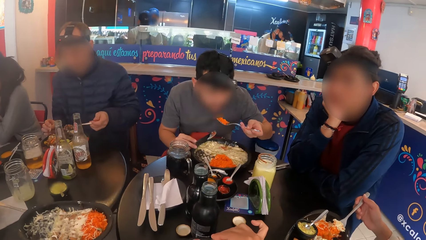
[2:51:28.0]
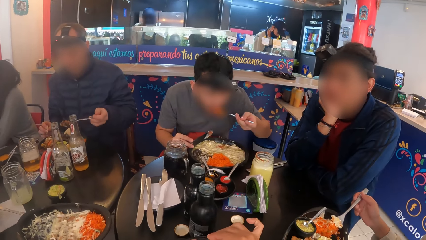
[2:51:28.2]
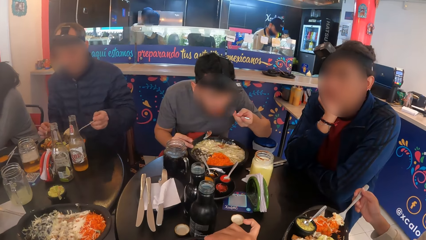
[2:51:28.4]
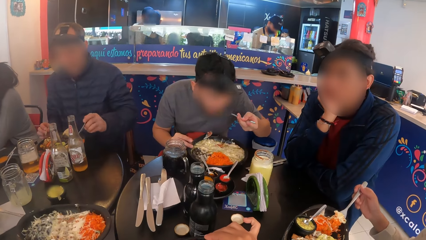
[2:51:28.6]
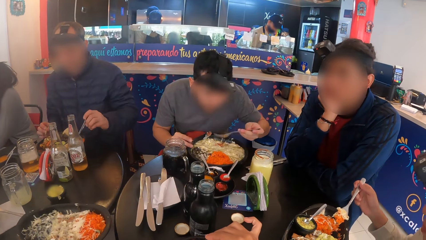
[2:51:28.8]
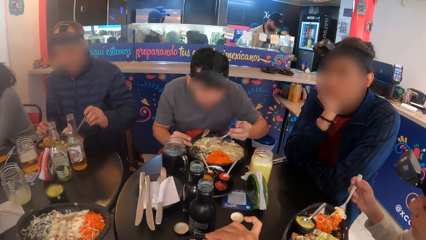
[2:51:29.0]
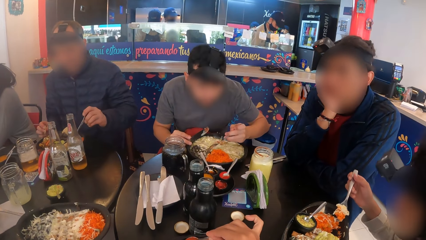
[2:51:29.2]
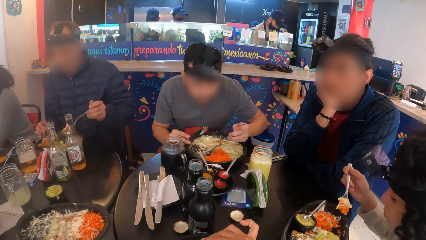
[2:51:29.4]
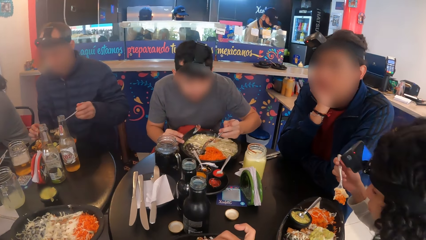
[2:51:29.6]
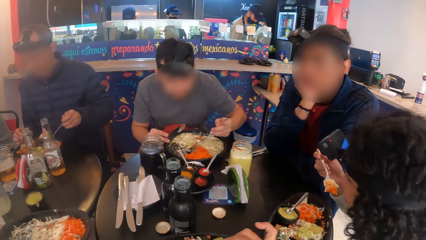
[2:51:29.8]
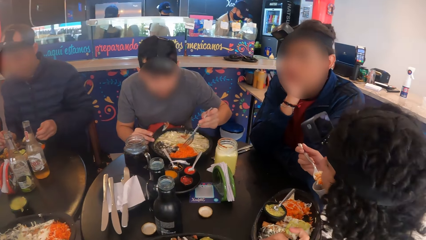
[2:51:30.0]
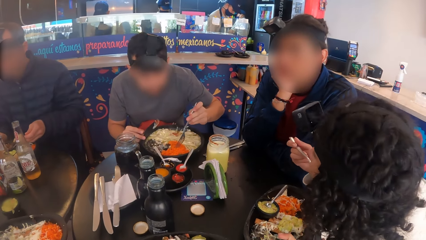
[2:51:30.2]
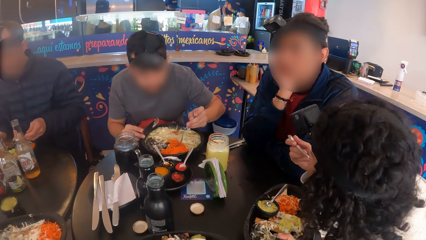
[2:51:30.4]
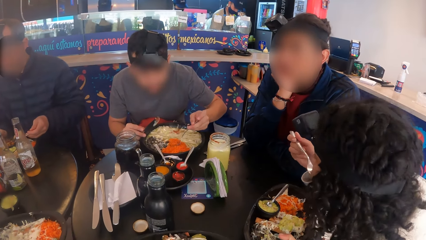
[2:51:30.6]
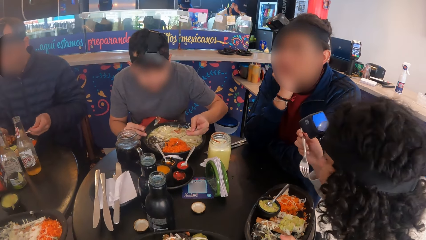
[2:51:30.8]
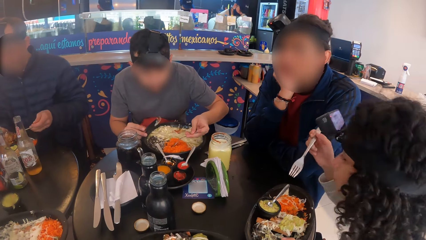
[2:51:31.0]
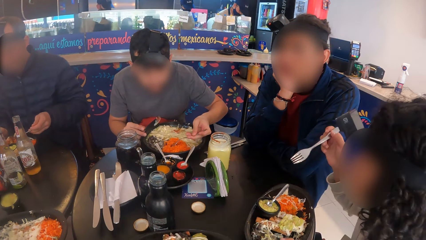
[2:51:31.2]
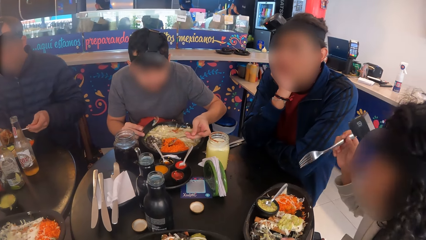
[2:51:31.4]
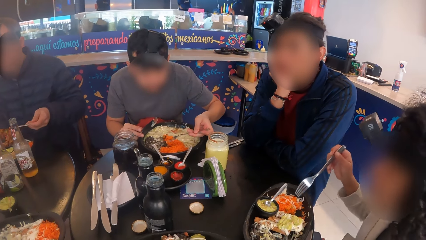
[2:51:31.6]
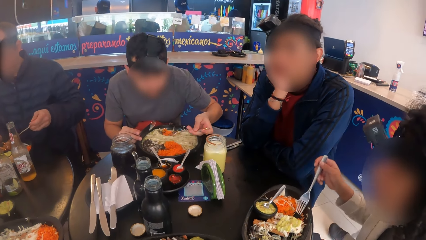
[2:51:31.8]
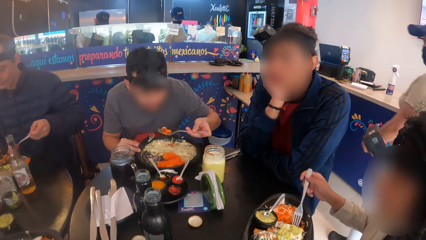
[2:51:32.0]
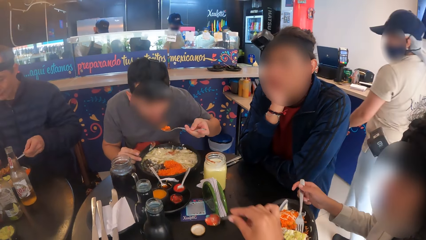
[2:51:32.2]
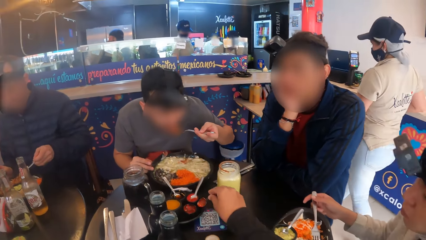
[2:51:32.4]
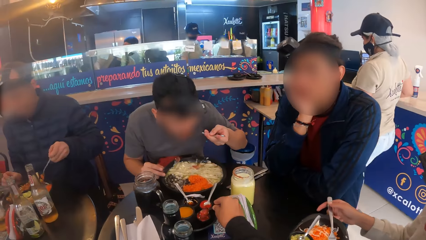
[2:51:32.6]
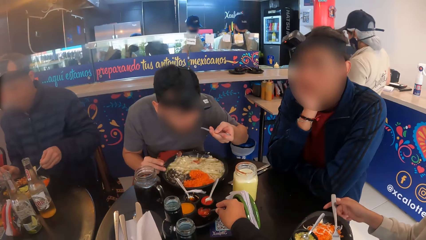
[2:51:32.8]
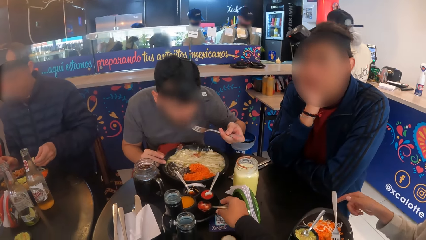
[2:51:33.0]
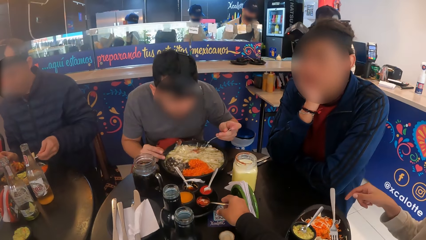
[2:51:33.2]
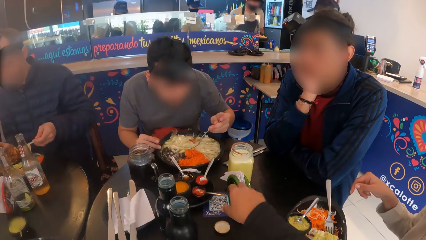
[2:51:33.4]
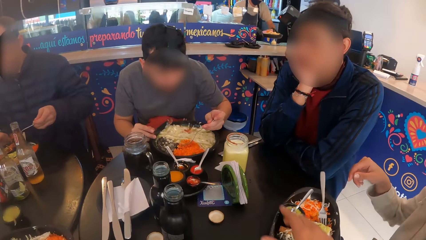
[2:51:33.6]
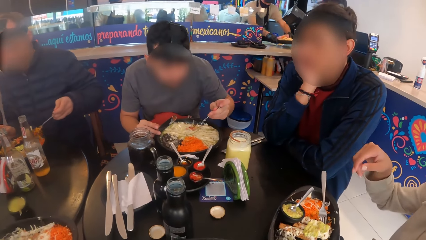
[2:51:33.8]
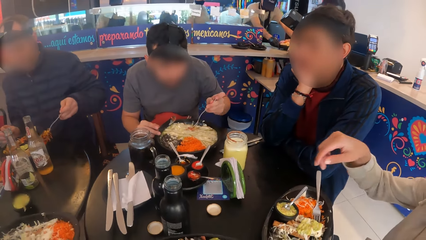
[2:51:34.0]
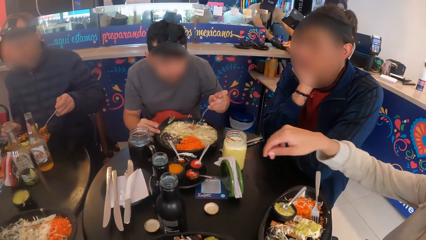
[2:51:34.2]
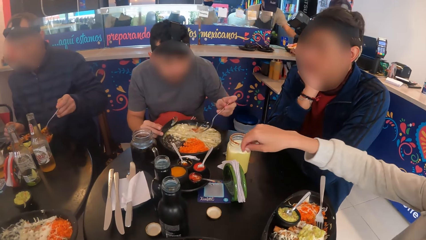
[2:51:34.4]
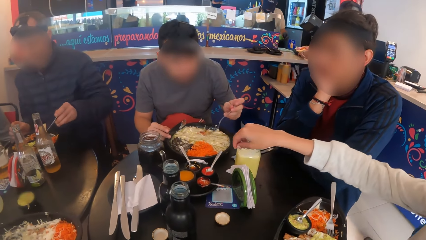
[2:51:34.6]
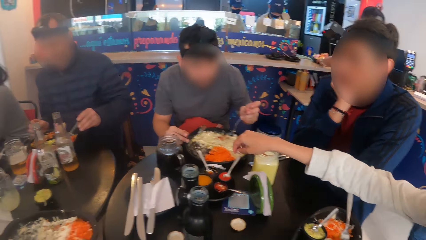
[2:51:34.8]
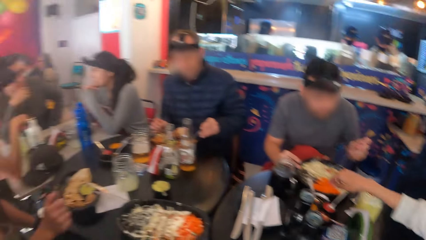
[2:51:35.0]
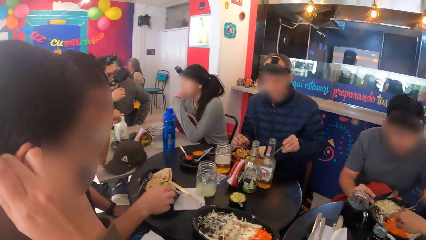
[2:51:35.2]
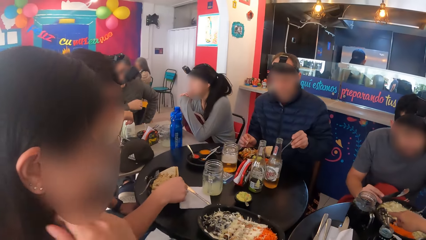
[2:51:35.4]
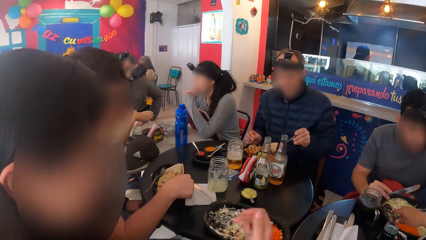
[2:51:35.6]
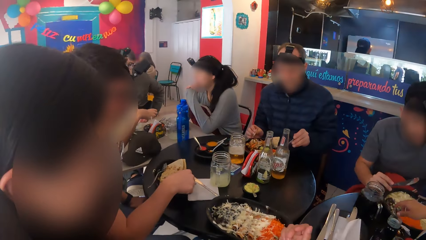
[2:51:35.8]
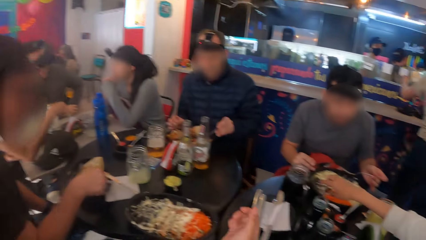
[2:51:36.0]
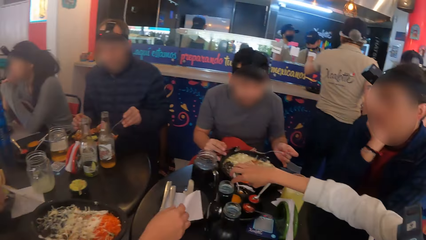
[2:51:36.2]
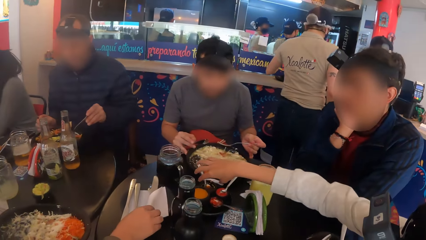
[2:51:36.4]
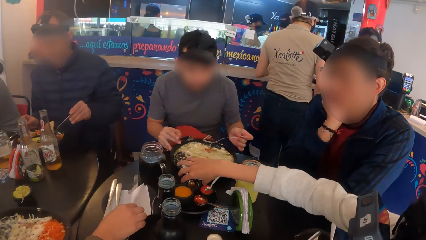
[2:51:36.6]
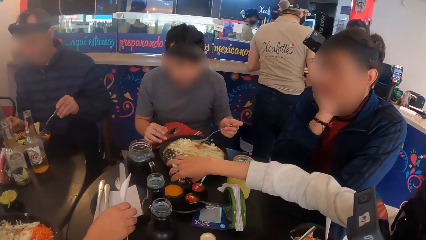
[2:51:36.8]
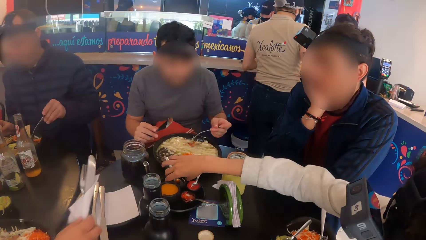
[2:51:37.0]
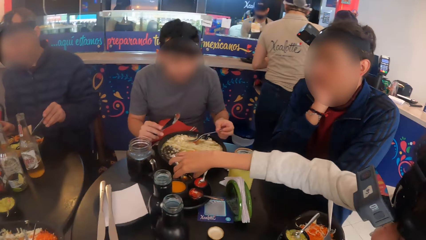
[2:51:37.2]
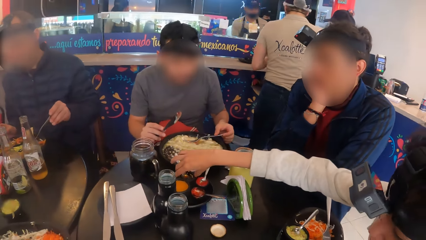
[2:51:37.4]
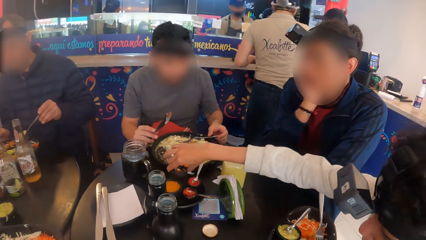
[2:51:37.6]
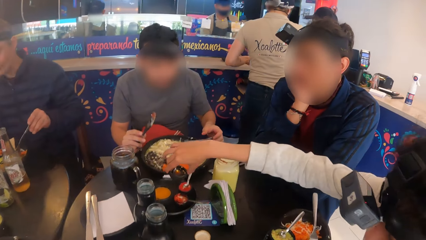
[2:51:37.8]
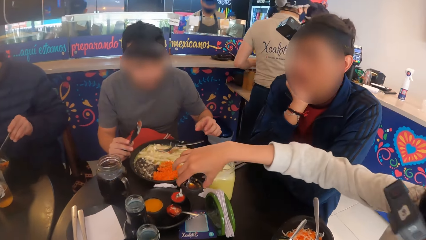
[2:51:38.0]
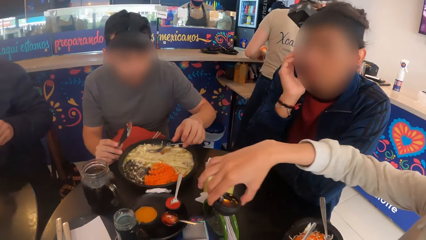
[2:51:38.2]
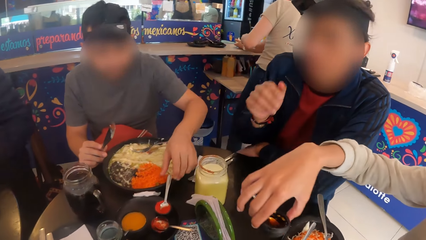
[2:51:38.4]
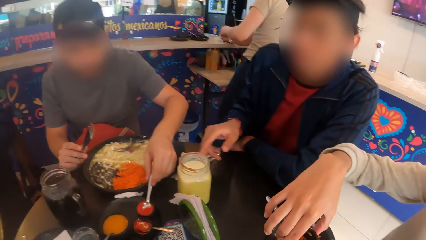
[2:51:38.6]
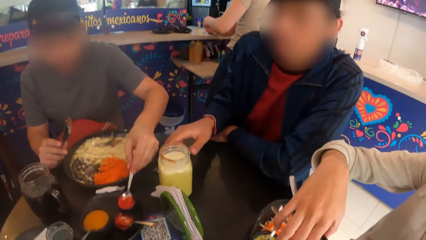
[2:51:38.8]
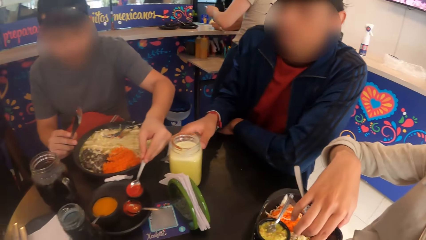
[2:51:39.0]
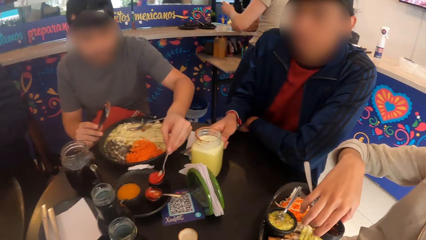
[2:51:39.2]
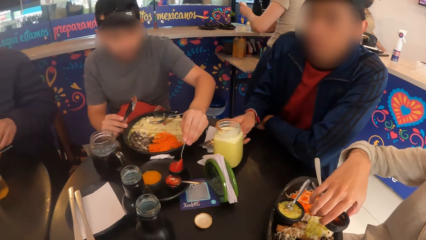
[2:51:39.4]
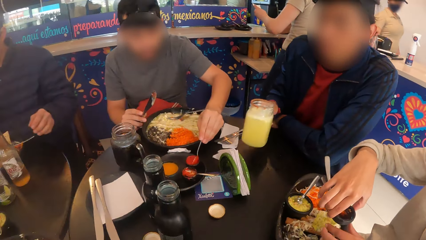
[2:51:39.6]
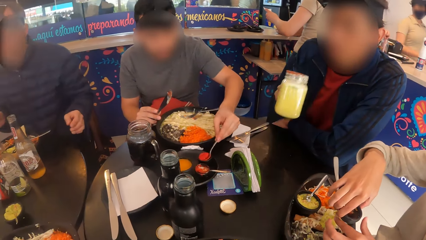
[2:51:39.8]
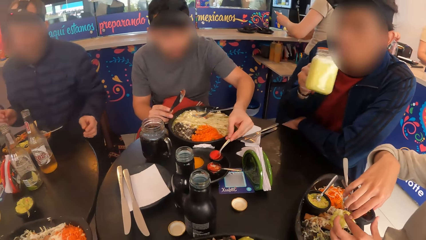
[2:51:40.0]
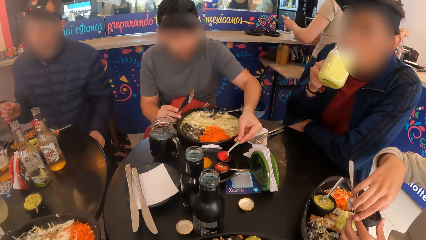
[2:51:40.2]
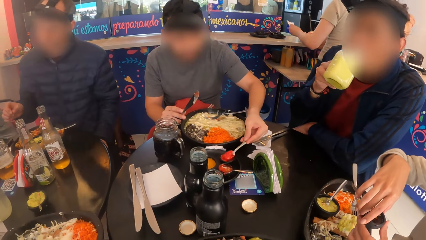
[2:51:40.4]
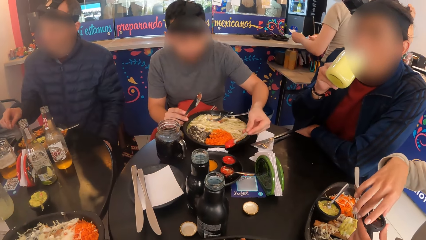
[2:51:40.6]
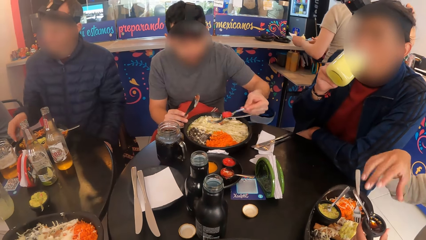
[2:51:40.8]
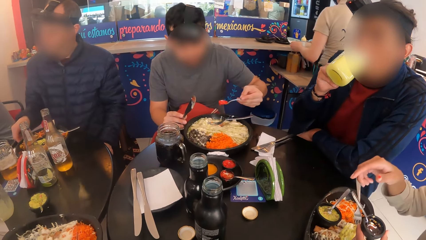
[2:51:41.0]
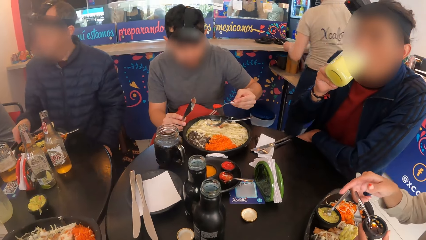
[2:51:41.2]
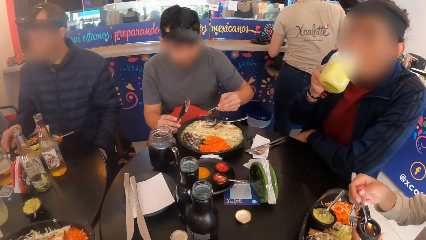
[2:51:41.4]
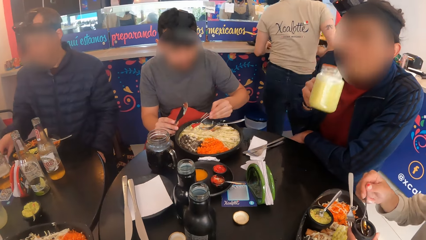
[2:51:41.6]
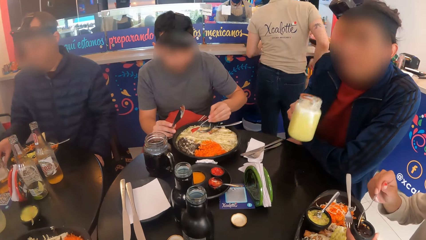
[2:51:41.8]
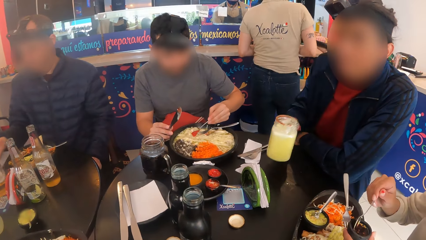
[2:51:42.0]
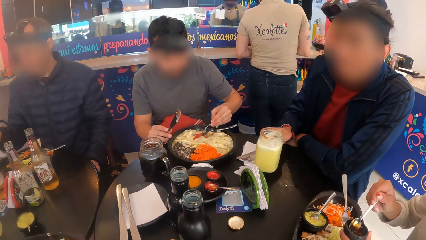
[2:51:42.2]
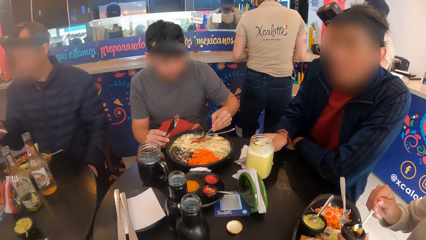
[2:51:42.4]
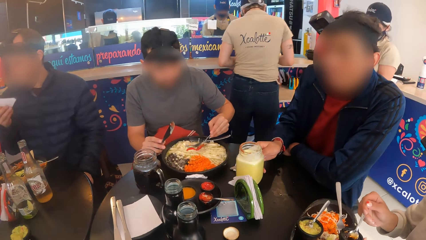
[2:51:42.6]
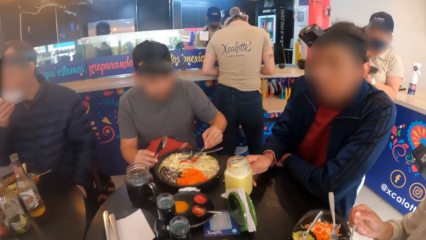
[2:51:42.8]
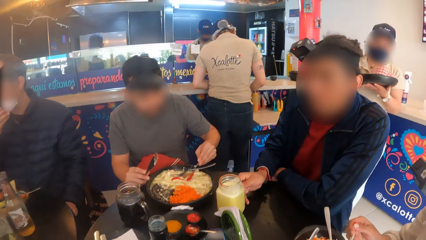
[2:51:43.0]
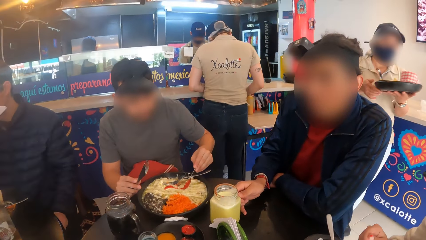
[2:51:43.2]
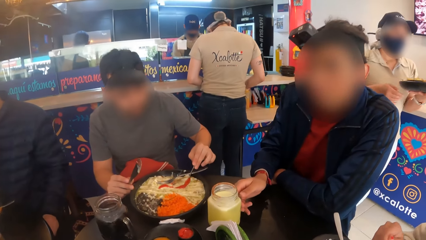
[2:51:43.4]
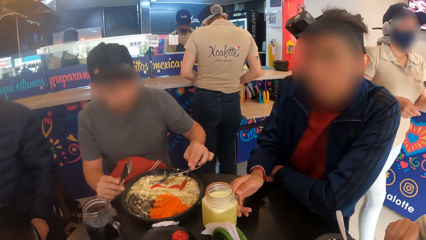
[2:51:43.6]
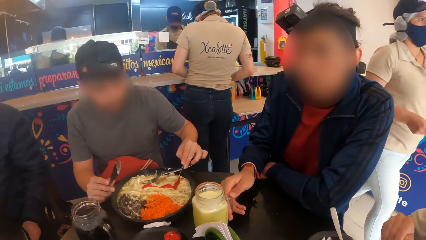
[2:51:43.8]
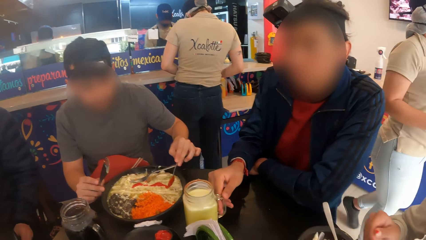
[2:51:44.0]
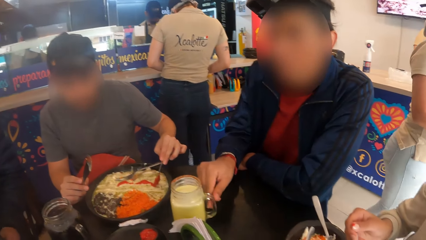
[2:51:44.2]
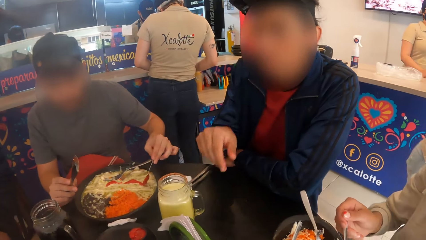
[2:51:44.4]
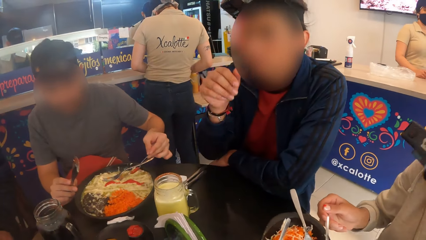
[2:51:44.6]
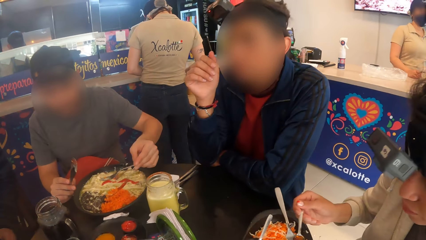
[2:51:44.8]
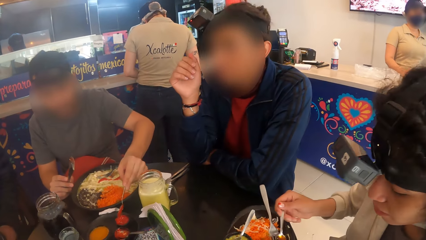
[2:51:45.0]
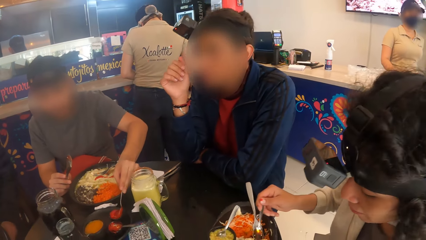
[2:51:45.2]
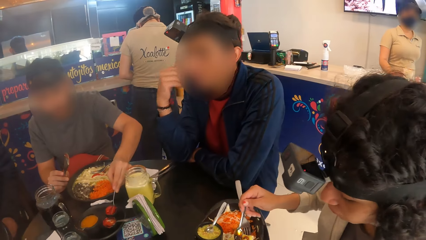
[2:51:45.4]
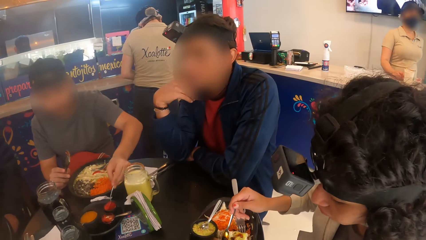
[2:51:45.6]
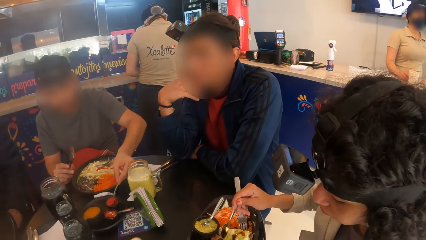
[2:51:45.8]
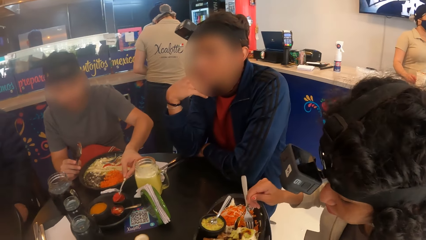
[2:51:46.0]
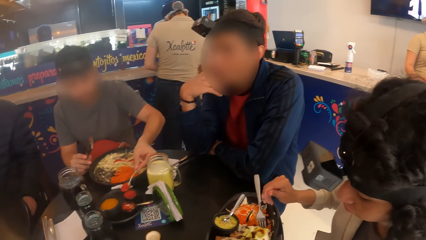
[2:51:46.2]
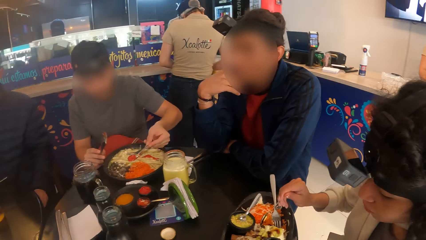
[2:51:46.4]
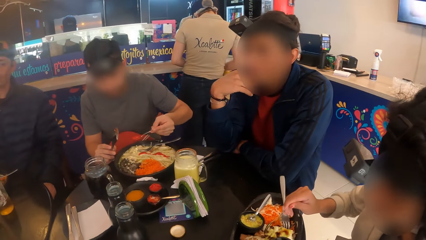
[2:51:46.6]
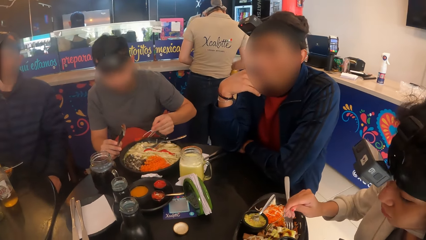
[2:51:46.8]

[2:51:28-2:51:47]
The camera wearer adds spice on the food. A woman drops the fork on the plate with her right hand. The camera wearer scoops sauce from the plate with a spoon in his right hand. He drops the spoon. Another woman touches her hair with her right hand and picks a set of cutleries from the table with her right hand. The first woman picks a sauce bowl from the table with her right hand. A man drops his fork on the plate with his left hand and scoops sauce from the plate to the plate of spaghetti with his left hand. Another man picks up the cup from the table with his right hand. The first woman scoops the sauce from the sauce bowl with a spoon in her right hand. The second man drinks from the cup in his right hand and drops the cup on the table with his right hand. A third man cleans his mouth with a napkin on the table with his right hand. The second man holds his jaw in his right hand.
